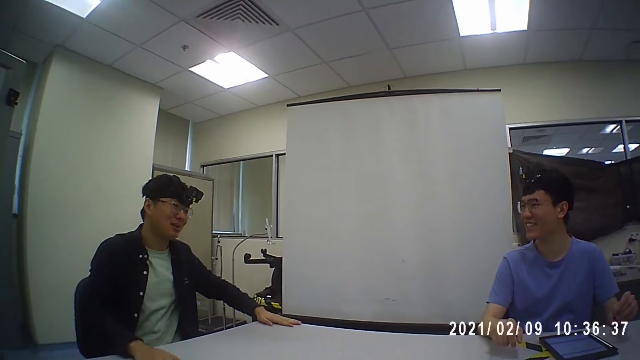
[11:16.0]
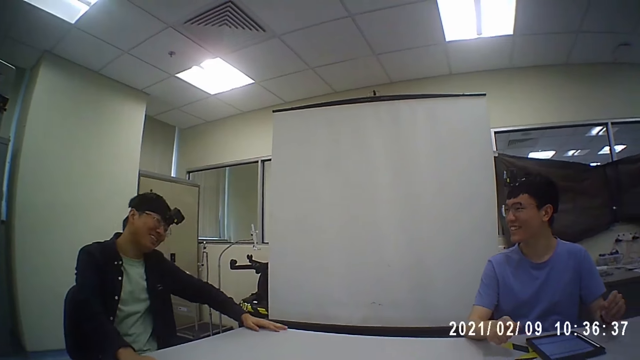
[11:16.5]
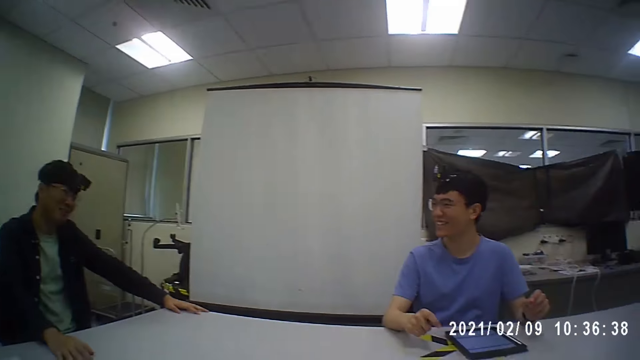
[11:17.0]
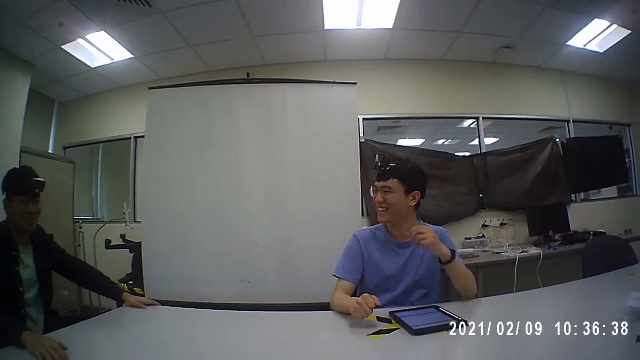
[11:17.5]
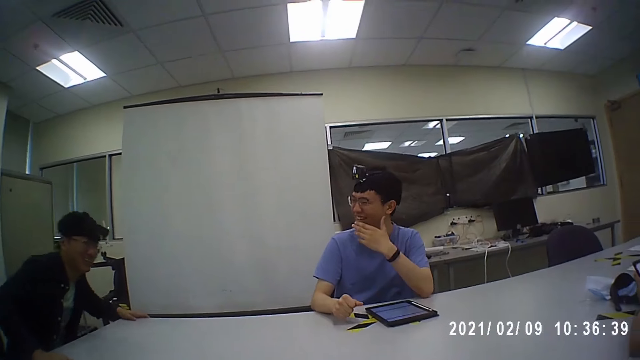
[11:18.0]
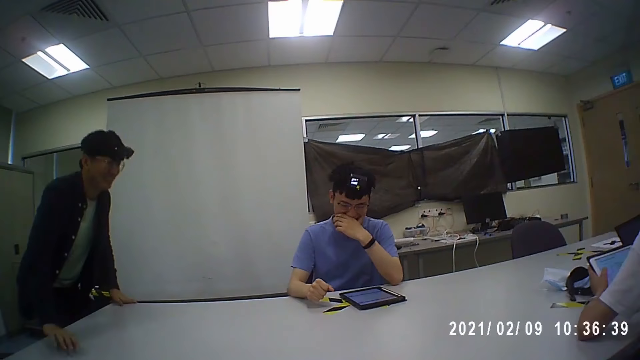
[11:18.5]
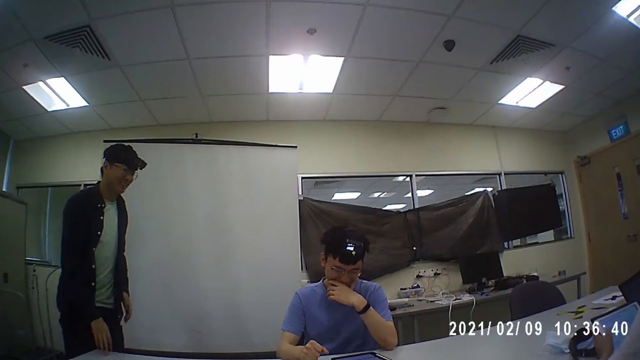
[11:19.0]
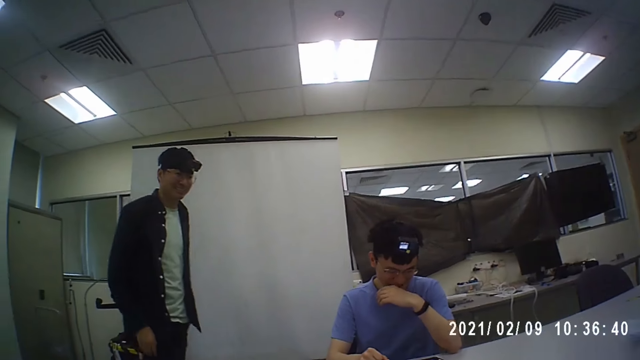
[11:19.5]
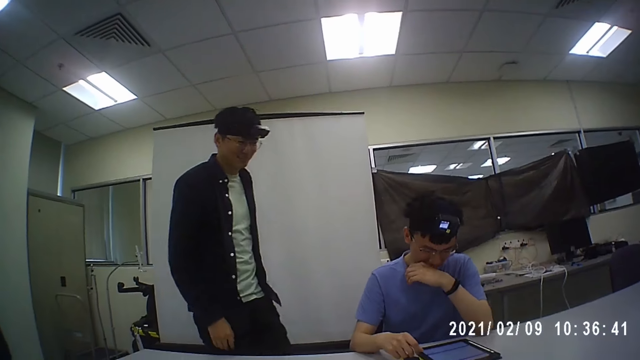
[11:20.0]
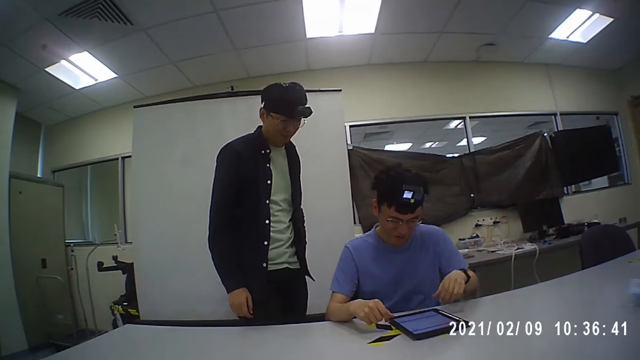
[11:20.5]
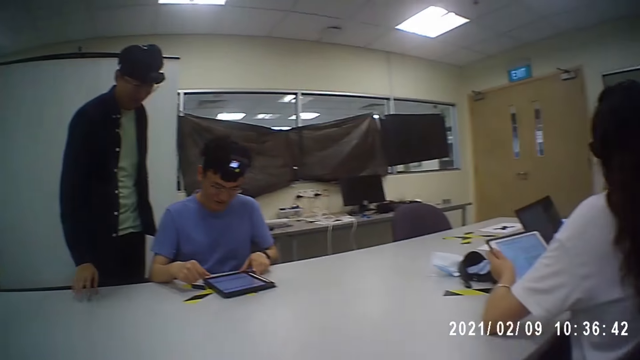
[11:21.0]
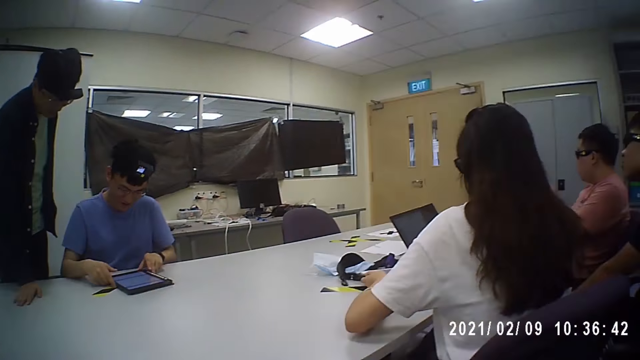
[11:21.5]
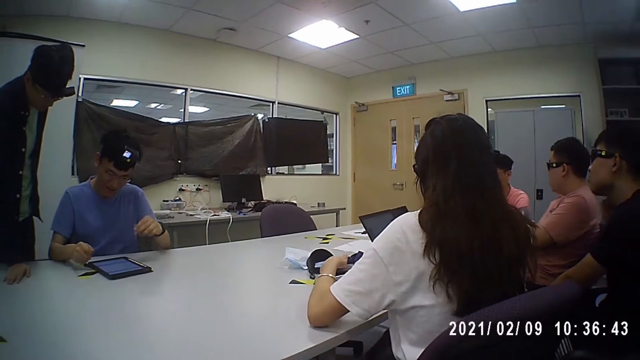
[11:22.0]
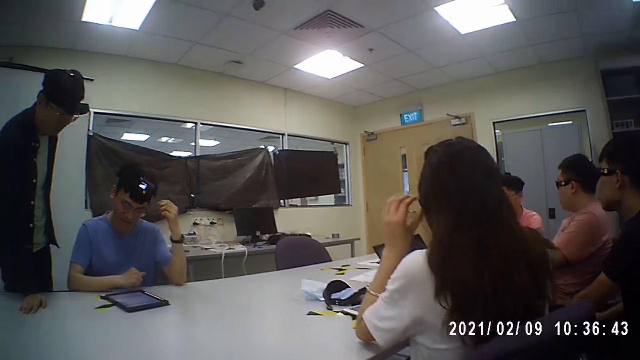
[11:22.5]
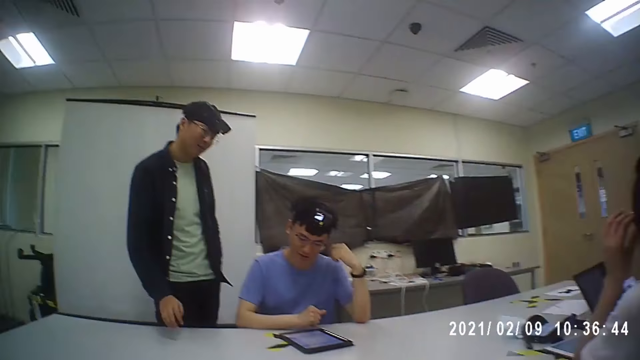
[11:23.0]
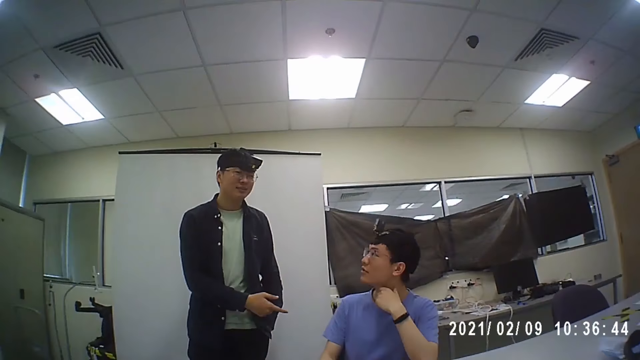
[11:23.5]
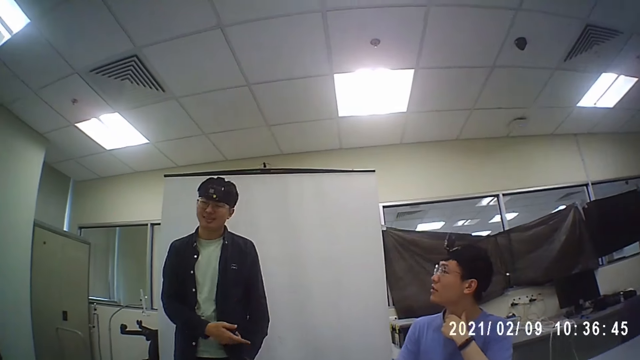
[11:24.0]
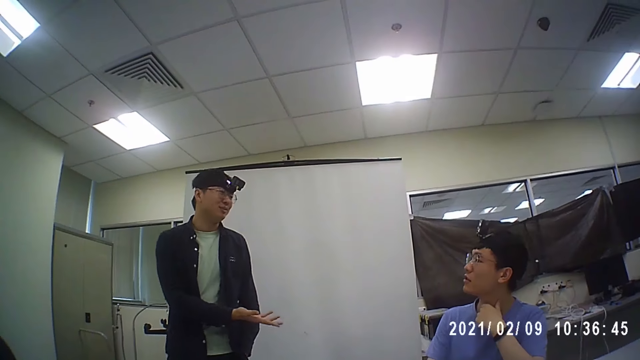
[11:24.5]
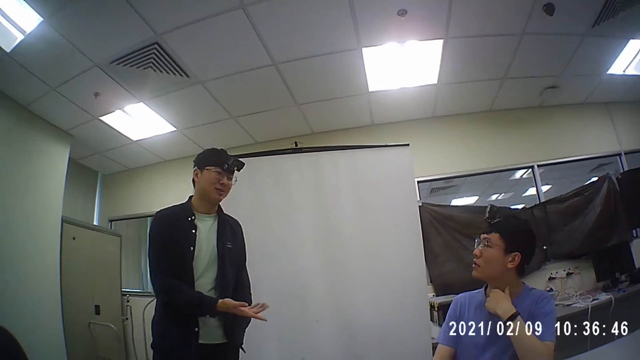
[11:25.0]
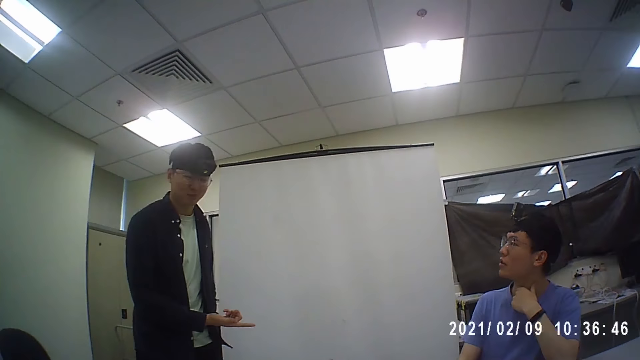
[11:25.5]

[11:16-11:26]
A man stands up. The camera wearer converses with the men and a woman. The man walks around the office. The camera wearer converses with the men and the woman. The woman uses a tablet. The man looks at the tablet. He stands beside another man. He looks at the tablet again. The camera wearer converses with the man and the other man.

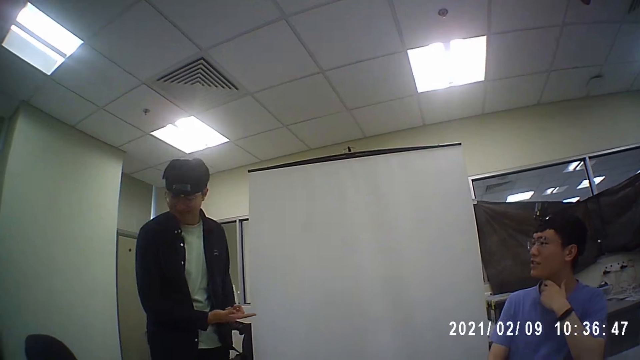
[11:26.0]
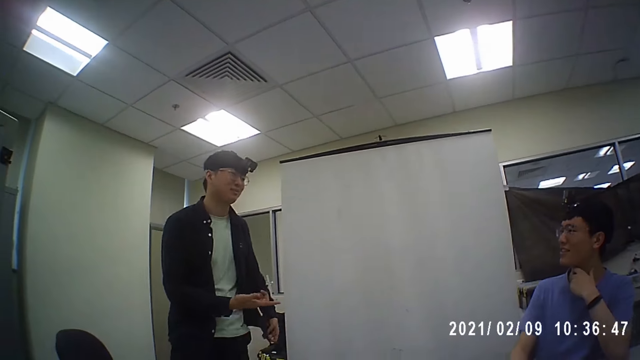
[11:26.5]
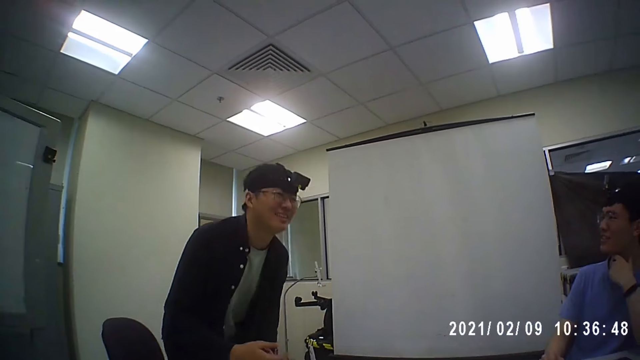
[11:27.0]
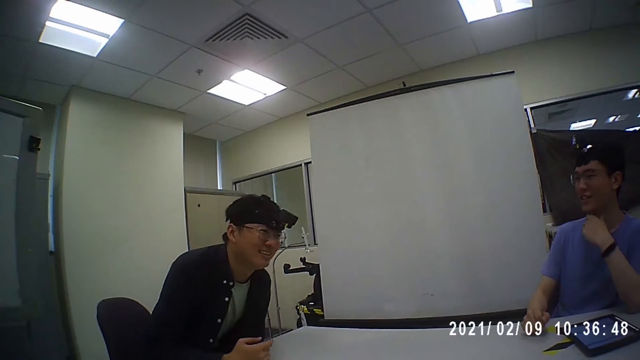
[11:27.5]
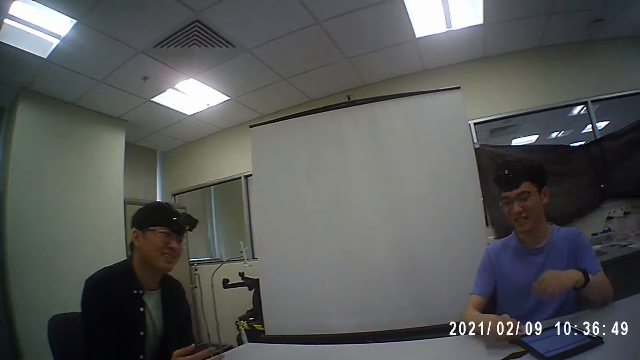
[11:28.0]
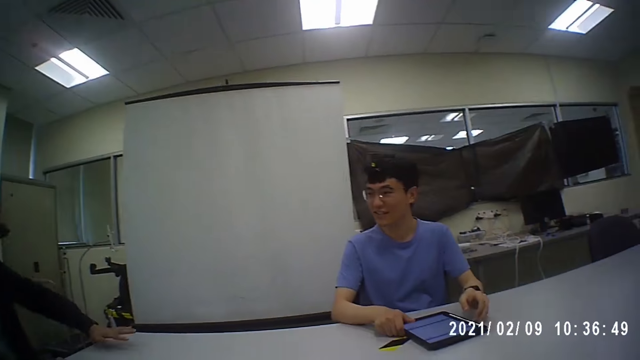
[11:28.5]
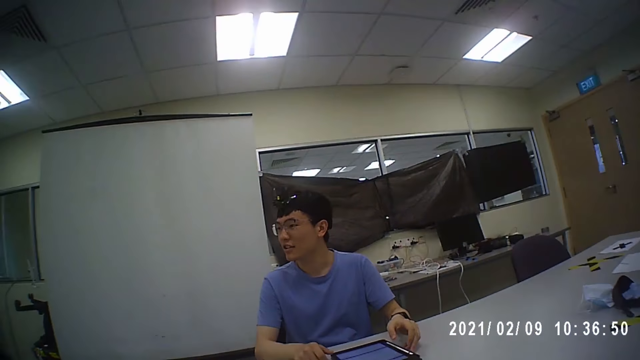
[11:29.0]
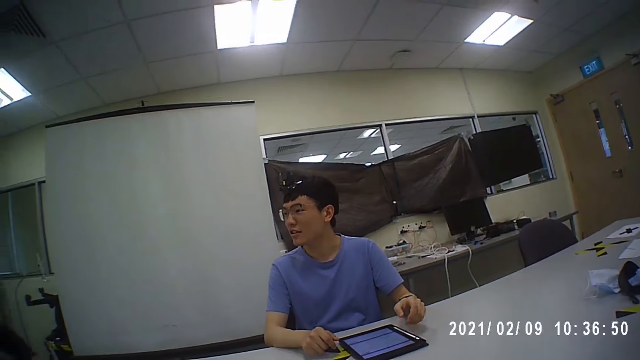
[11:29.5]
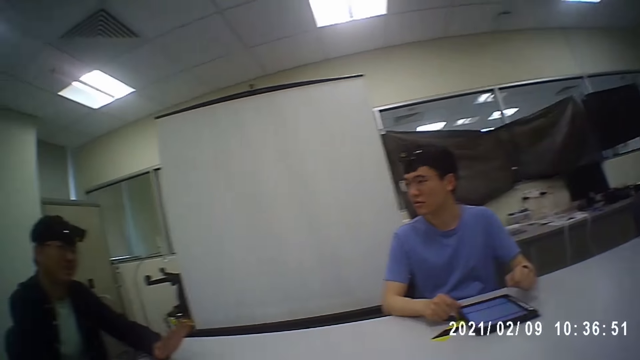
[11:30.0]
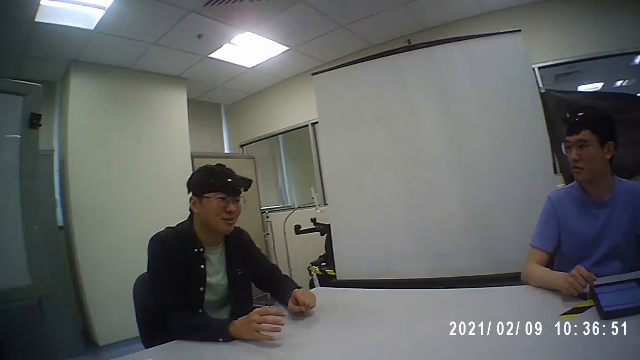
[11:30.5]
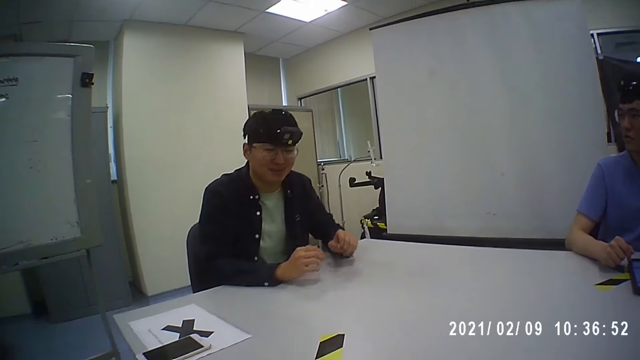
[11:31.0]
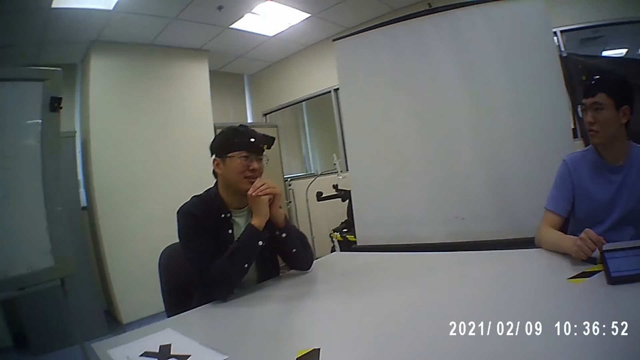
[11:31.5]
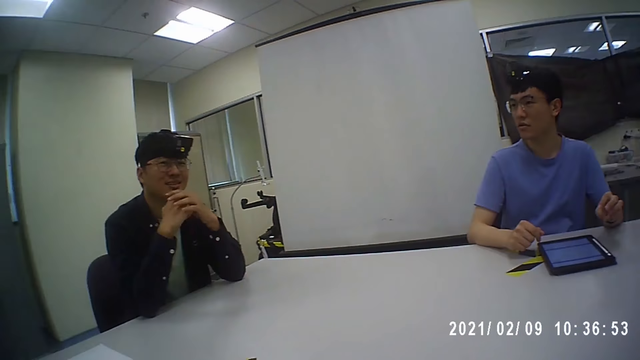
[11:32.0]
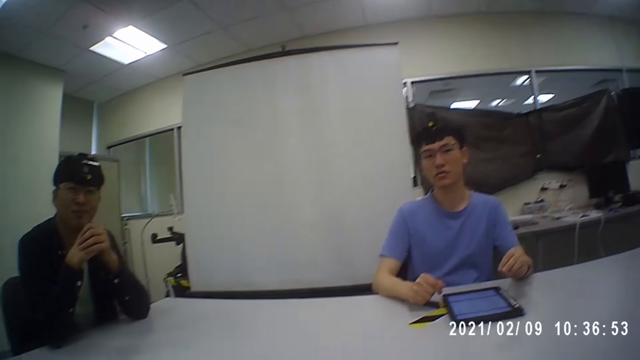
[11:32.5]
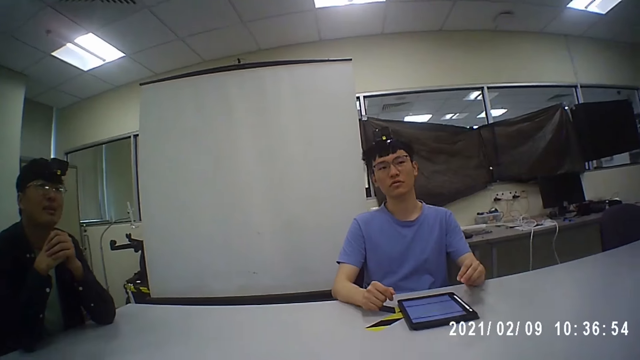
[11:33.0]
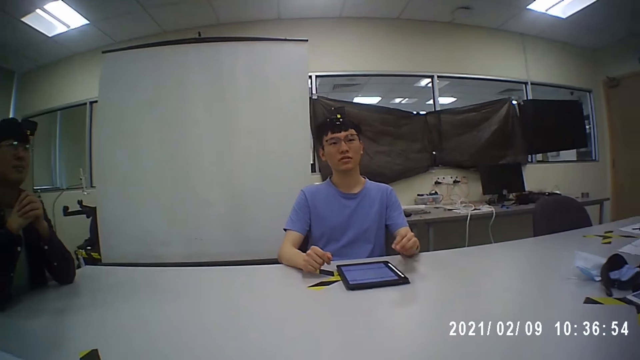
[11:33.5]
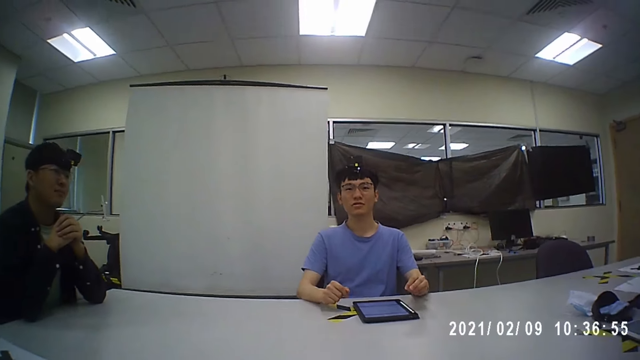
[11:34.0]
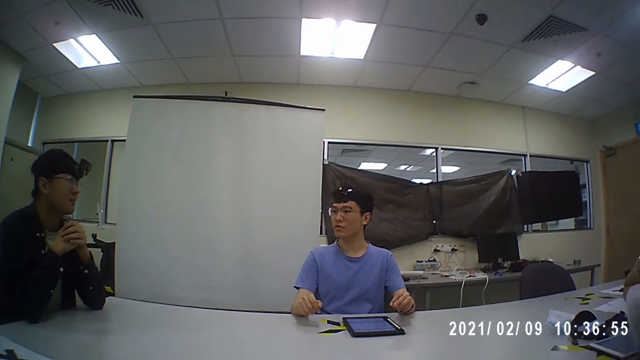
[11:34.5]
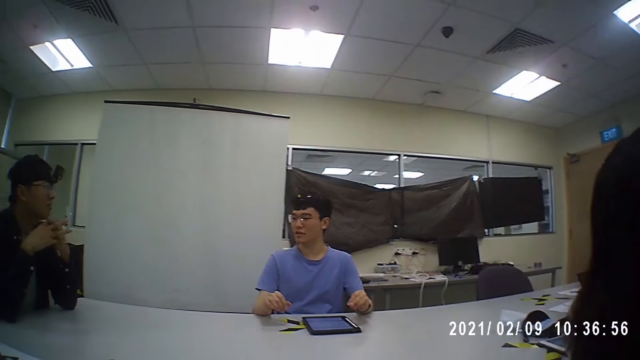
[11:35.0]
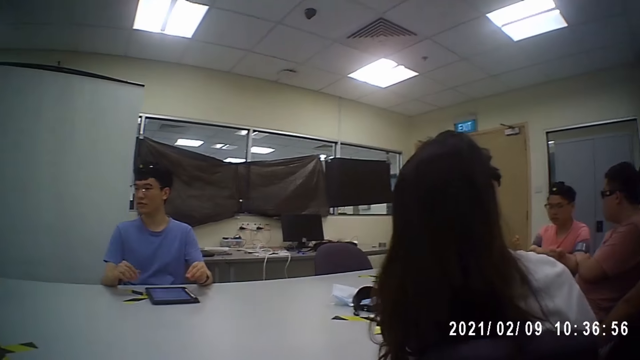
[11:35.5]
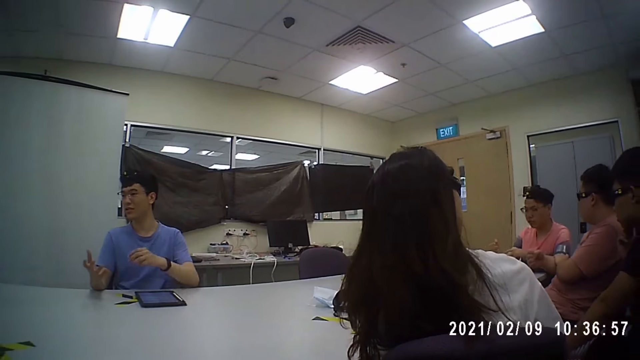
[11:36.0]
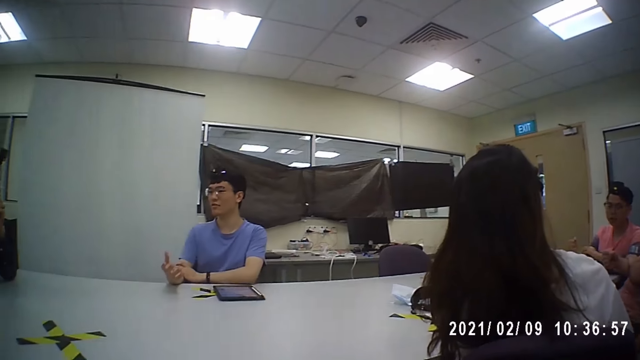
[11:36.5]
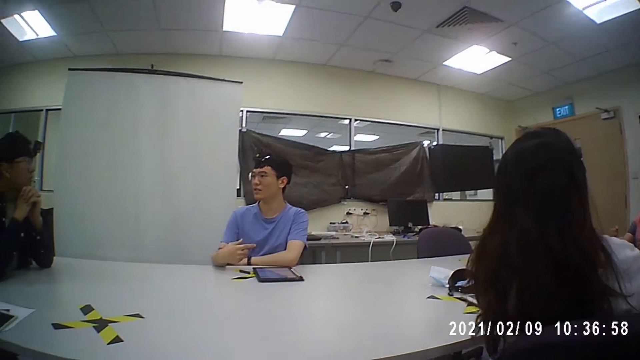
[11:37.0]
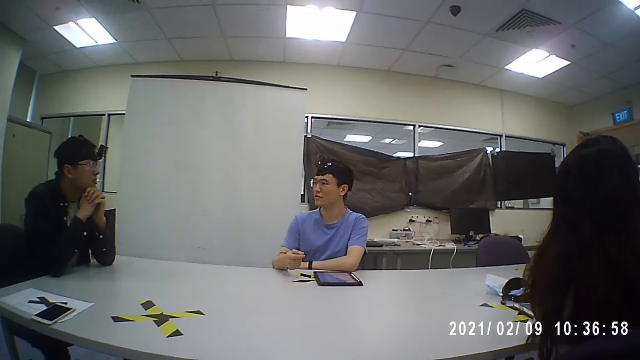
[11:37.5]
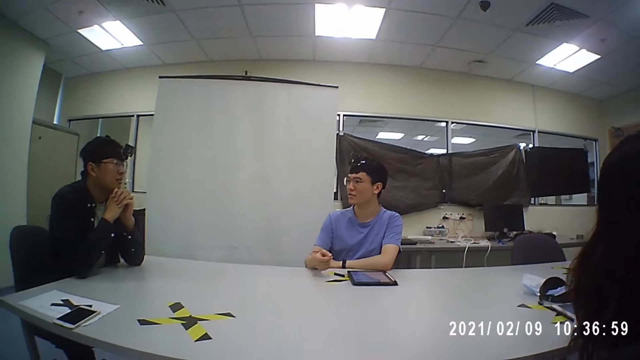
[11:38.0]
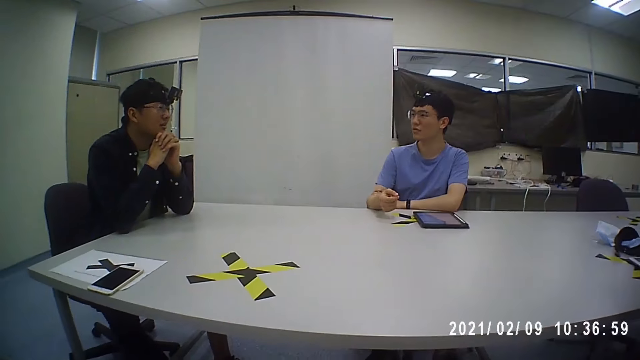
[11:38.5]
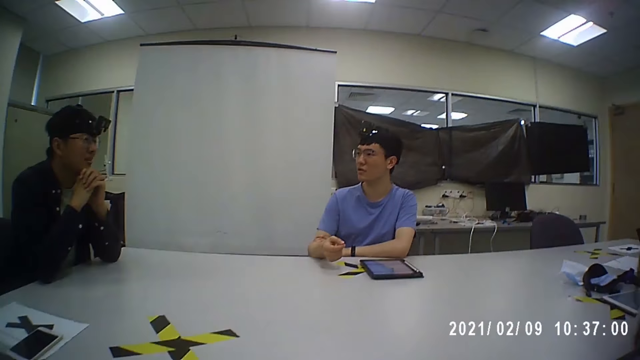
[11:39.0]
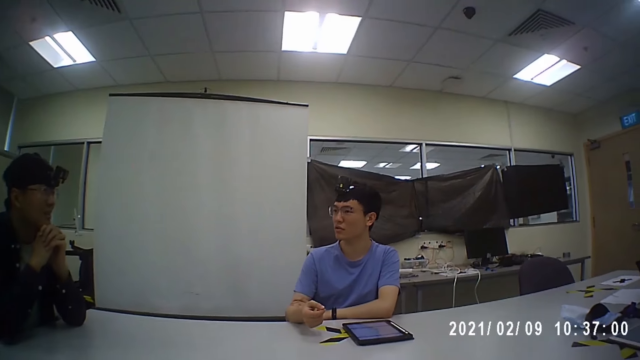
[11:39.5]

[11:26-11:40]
A man sits on a chair. Another man holds a tablet. The camera wearer converses with the man and the other man.
